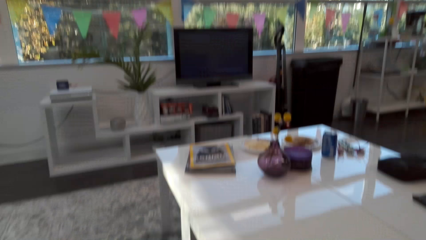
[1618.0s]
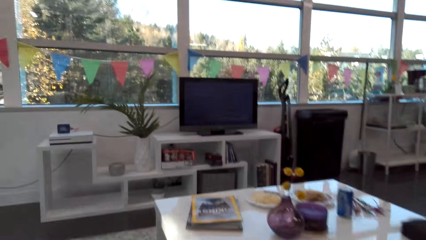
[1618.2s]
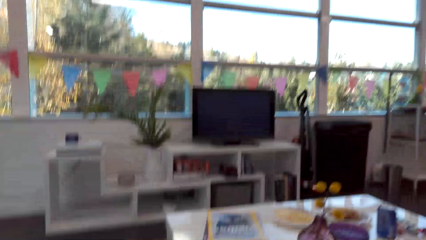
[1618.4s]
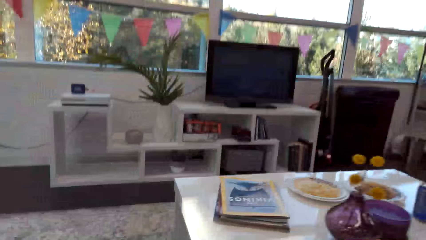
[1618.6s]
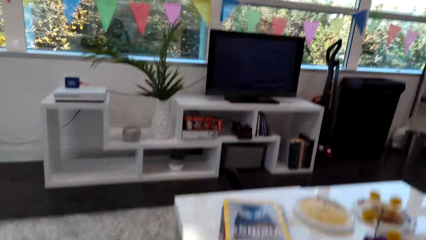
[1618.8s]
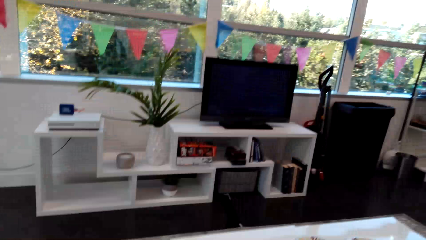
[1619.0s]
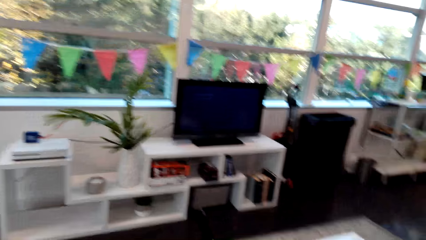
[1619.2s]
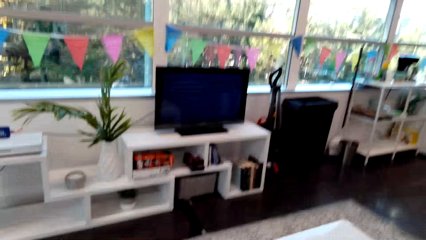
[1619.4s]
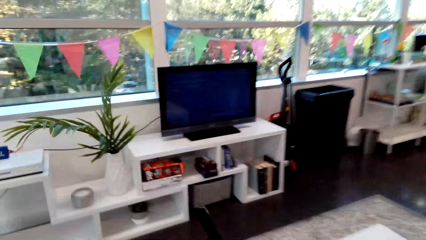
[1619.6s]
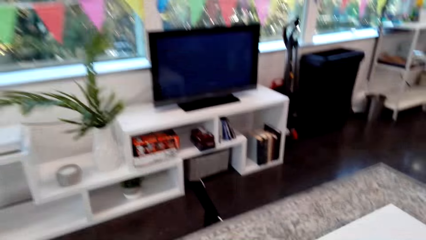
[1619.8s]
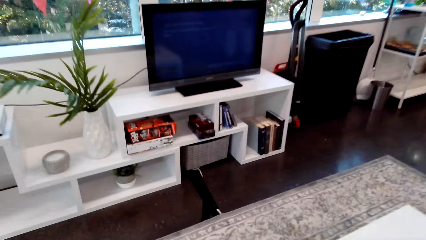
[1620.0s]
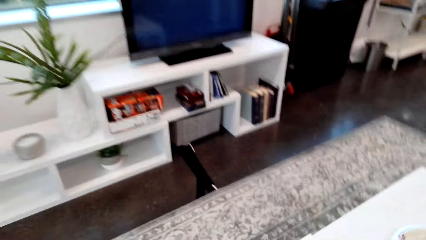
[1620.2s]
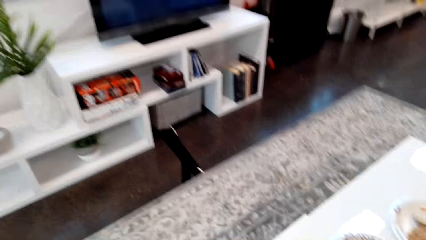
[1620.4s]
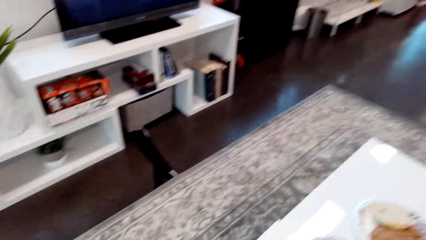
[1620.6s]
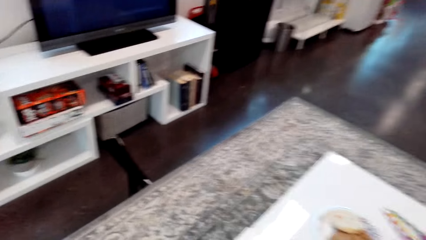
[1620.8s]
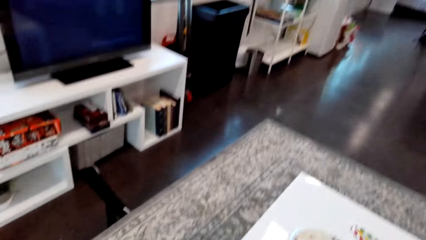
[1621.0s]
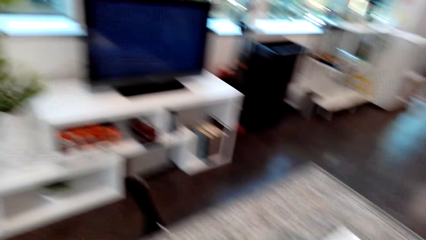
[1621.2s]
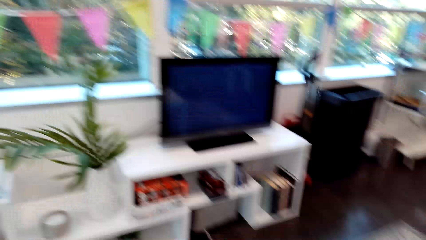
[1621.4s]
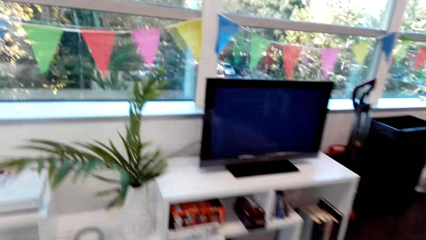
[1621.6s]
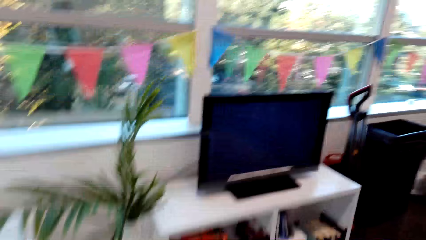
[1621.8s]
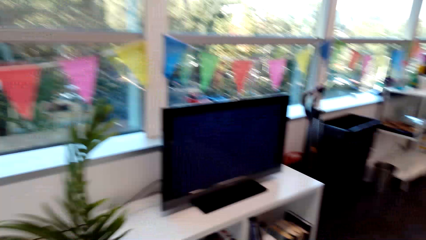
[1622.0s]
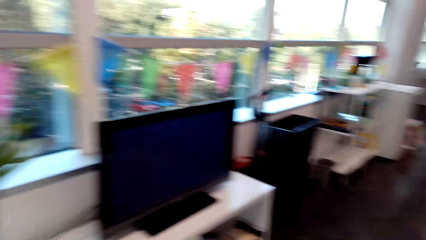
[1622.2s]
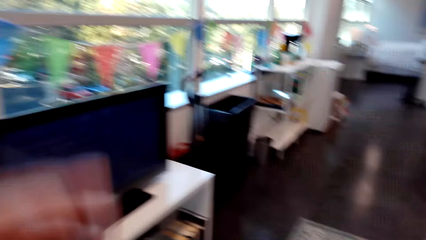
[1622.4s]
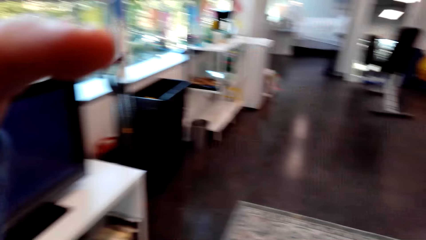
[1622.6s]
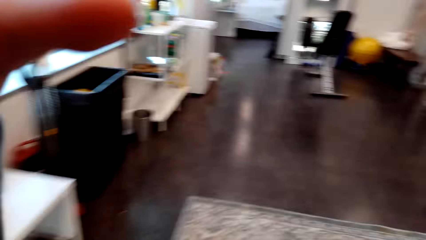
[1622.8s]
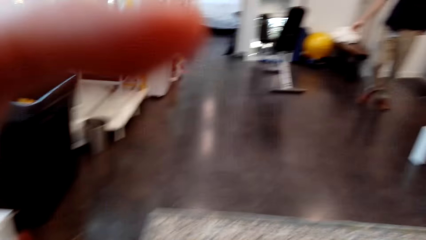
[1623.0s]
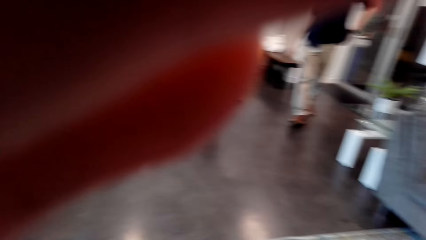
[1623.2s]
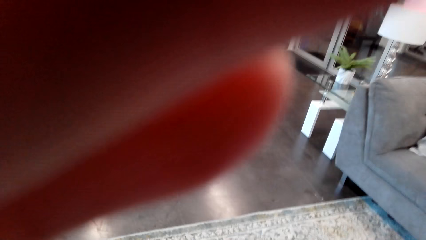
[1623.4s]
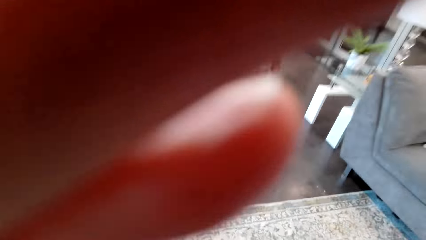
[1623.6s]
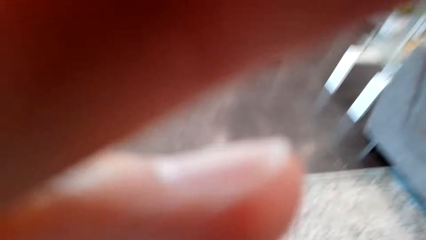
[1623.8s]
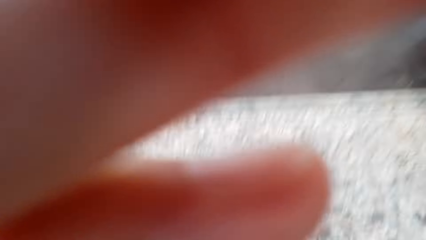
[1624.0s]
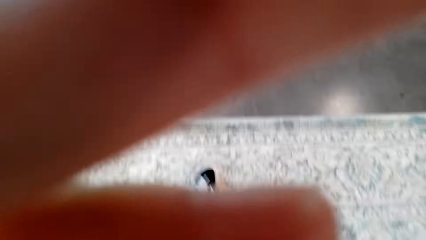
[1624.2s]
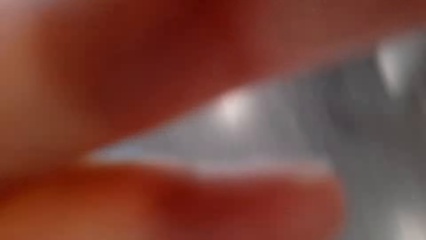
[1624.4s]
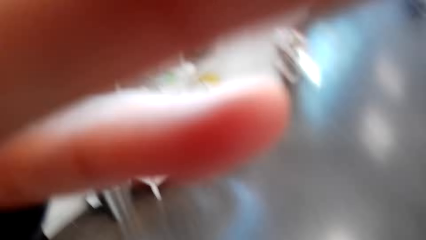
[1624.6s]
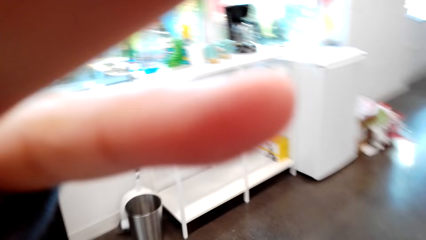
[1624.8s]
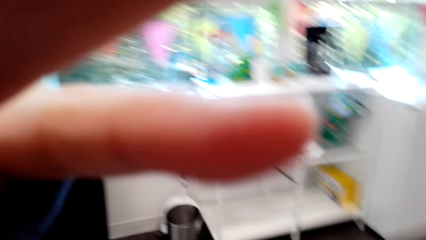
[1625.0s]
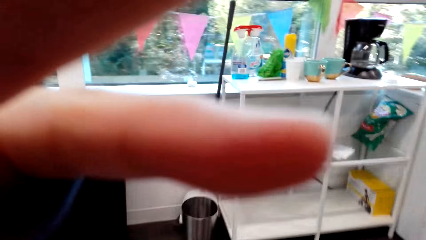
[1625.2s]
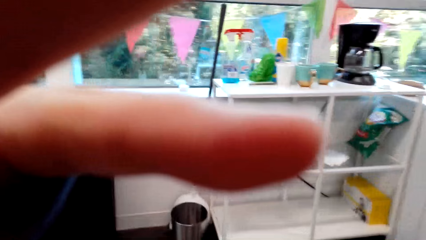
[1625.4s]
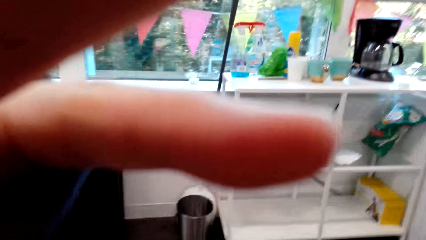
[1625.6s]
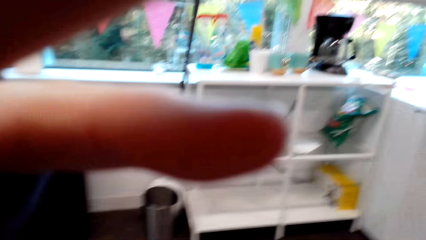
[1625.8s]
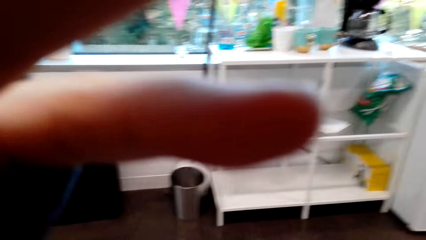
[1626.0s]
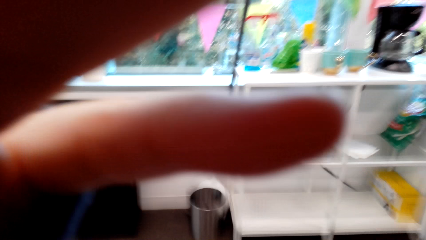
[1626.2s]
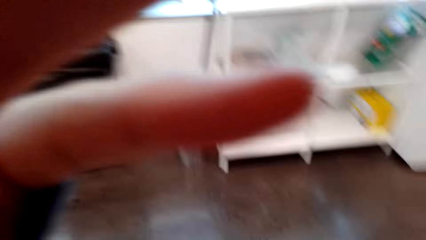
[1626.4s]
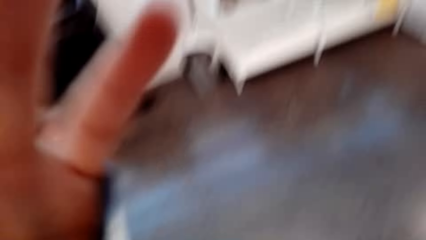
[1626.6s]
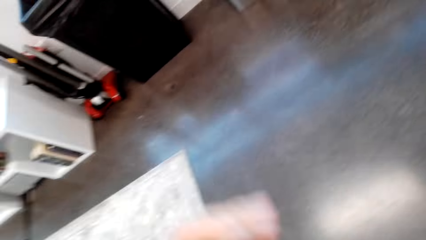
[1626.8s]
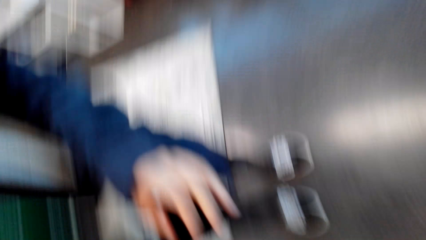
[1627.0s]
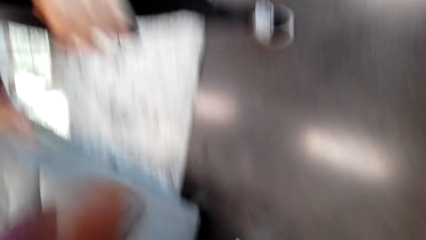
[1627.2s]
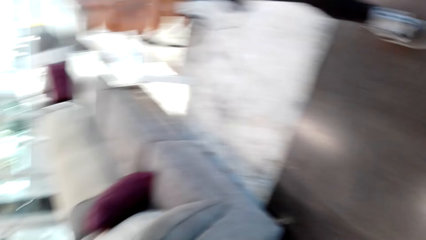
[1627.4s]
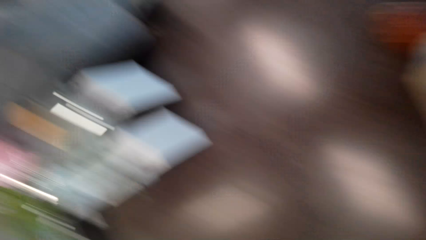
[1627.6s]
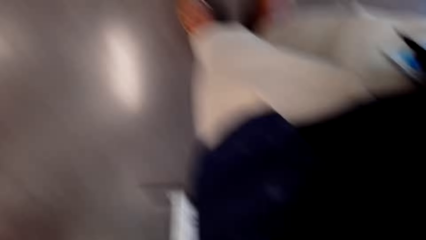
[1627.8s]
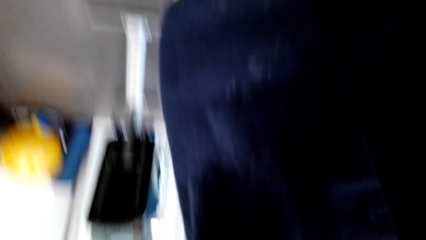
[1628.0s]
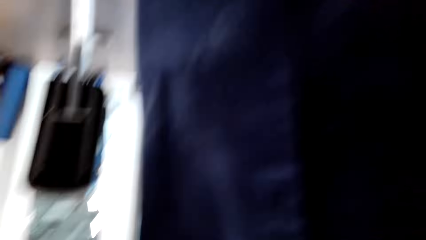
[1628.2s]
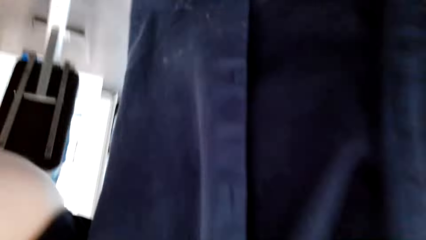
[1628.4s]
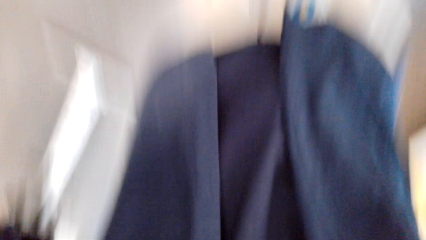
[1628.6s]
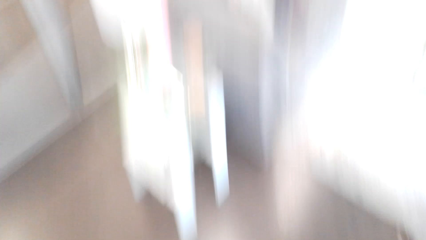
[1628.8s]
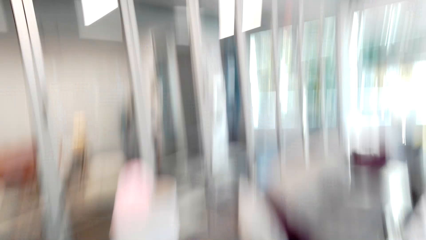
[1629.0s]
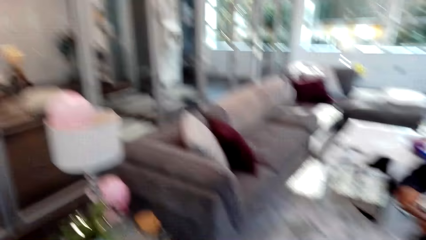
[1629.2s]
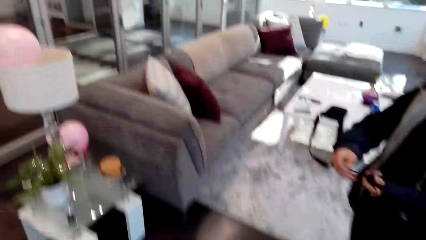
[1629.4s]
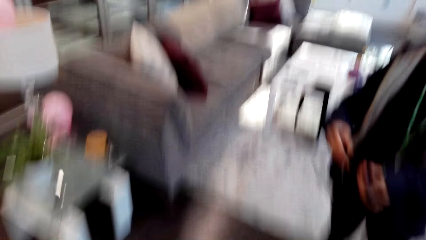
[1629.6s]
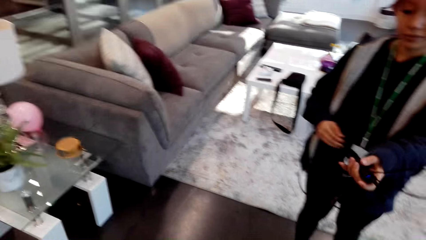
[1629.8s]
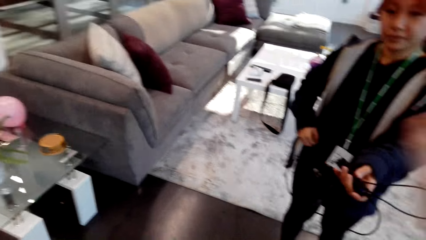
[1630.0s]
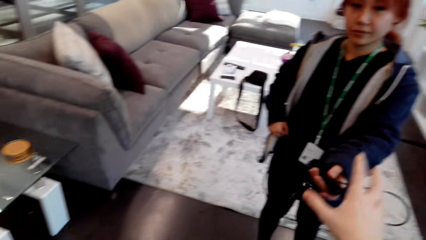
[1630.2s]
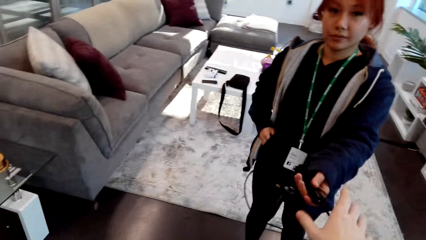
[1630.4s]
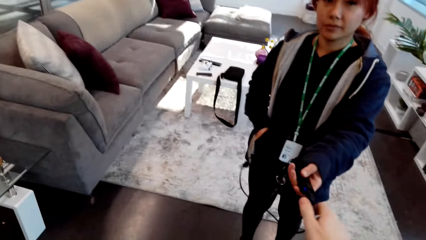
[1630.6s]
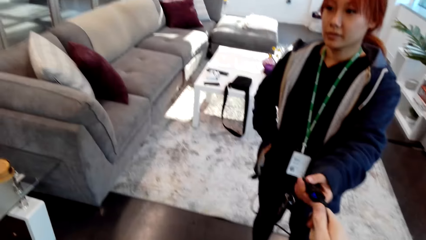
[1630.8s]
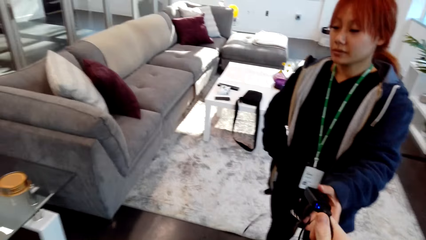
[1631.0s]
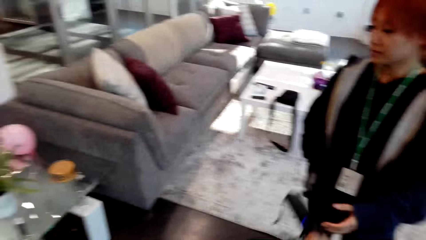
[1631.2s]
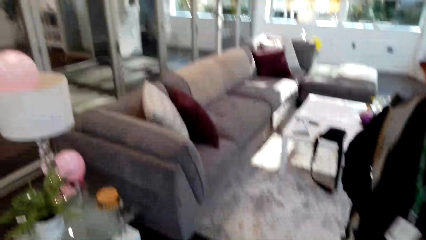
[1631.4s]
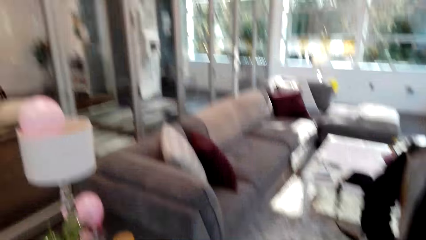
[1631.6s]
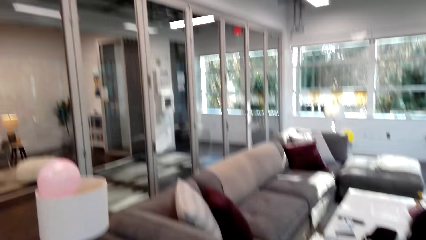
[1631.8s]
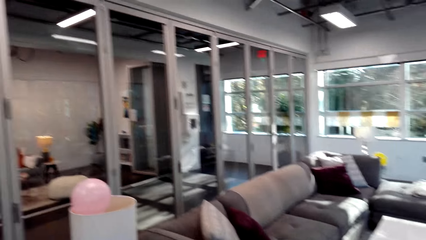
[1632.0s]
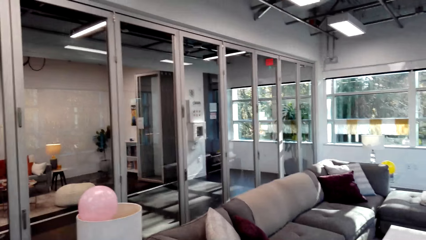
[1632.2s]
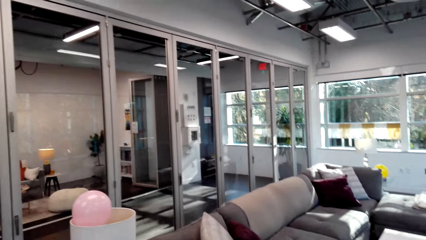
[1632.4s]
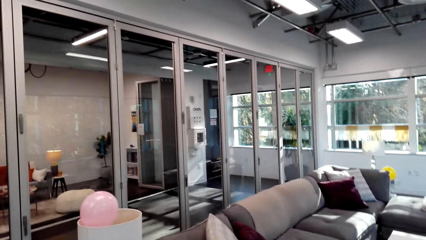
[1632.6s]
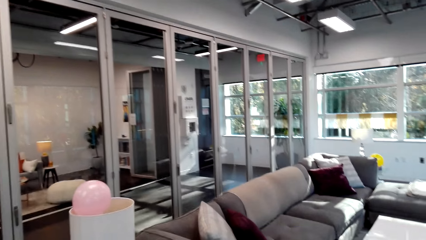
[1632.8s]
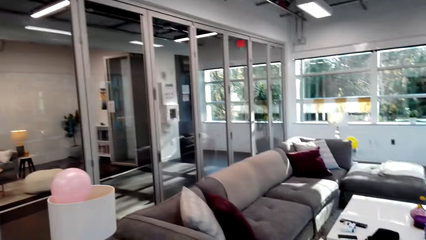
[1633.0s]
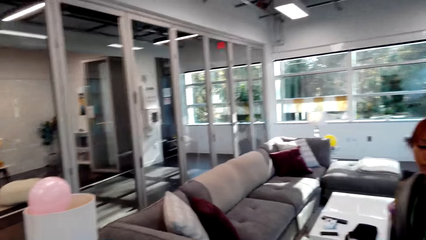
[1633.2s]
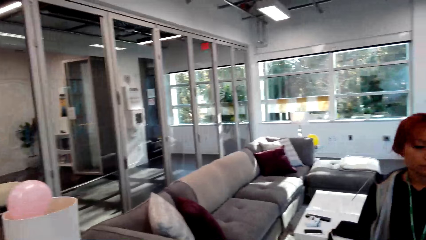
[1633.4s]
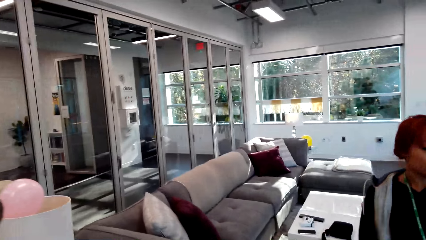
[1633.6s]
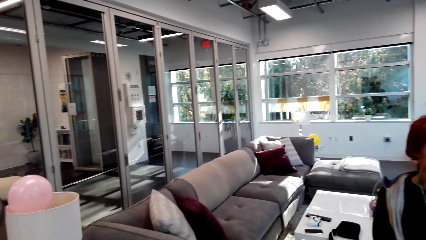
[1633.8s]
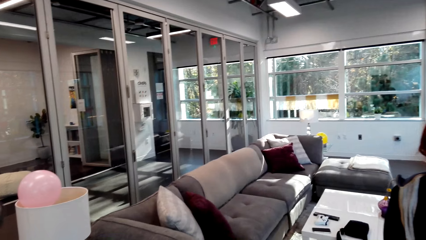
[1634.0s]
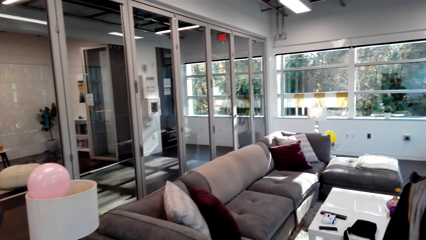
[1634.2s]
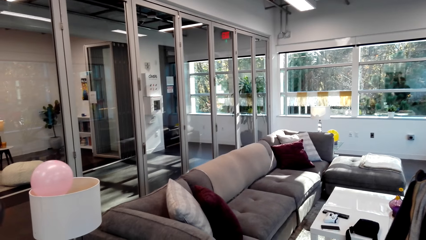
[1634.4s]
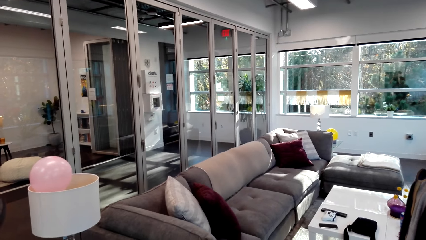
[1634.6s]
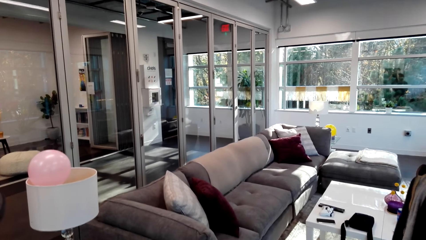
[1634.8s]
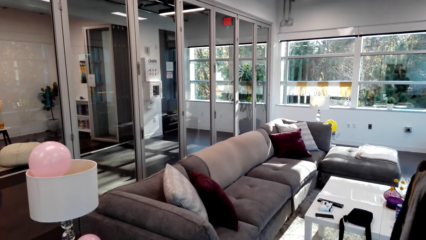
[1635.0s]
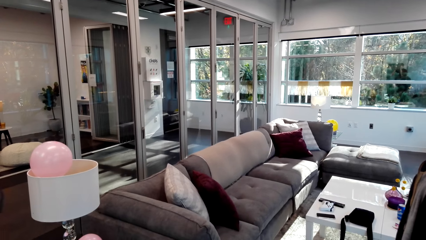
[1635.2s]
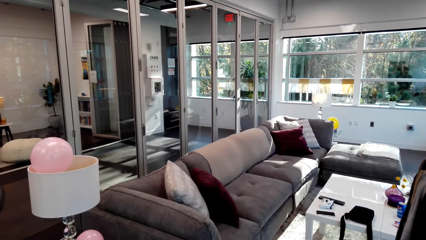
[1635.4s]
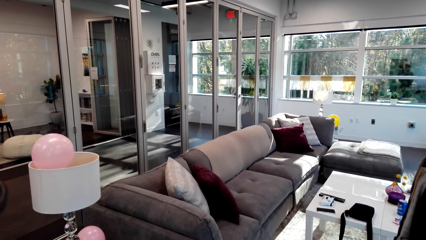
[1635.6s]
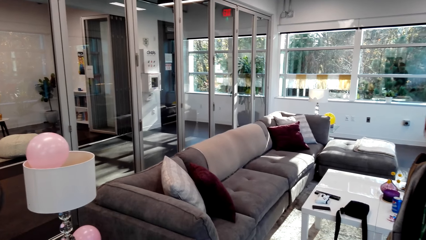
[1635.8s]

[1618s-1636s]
The camera wearer walks. They stand. They set the camera. They remove the camera. They pick a gadget from a lady. They look around.
